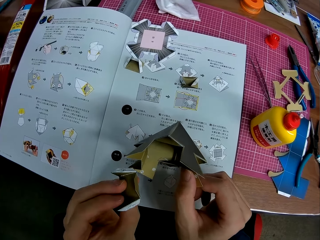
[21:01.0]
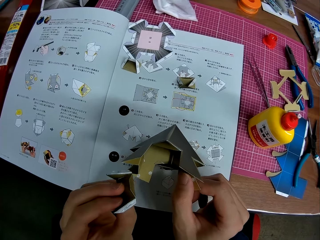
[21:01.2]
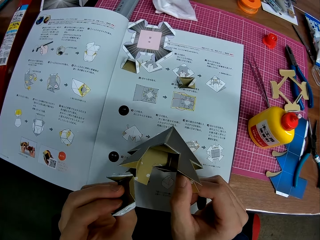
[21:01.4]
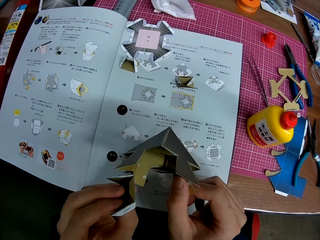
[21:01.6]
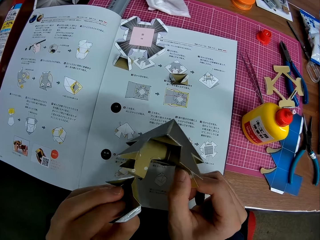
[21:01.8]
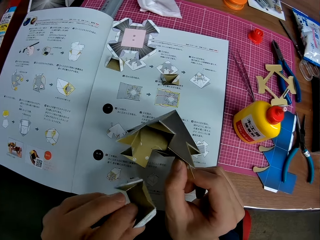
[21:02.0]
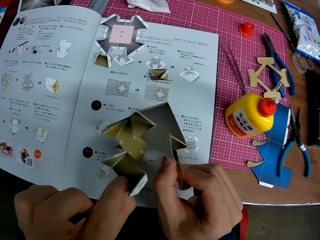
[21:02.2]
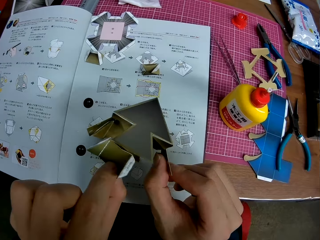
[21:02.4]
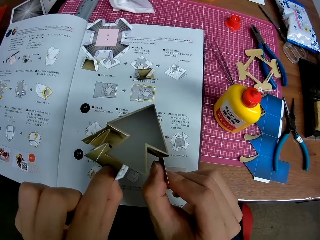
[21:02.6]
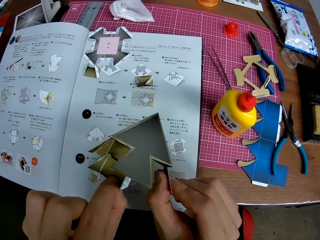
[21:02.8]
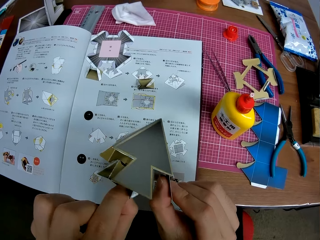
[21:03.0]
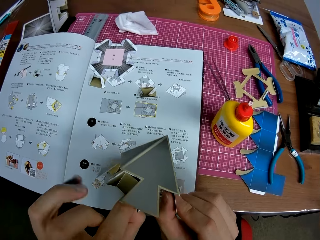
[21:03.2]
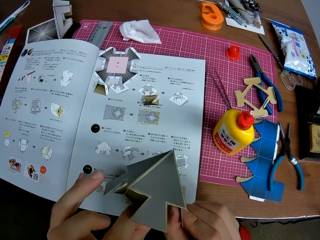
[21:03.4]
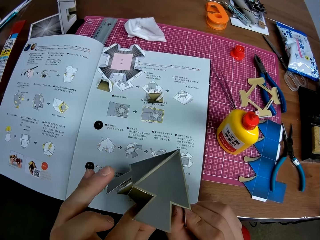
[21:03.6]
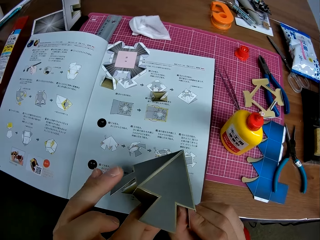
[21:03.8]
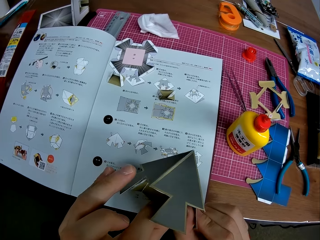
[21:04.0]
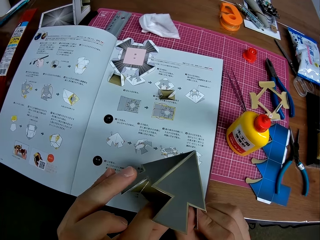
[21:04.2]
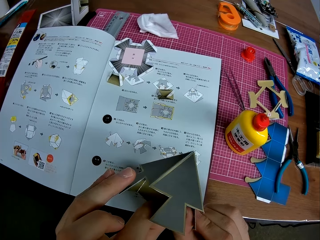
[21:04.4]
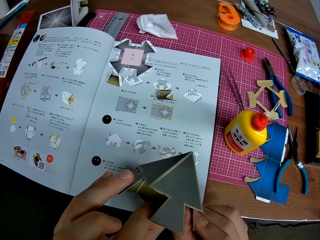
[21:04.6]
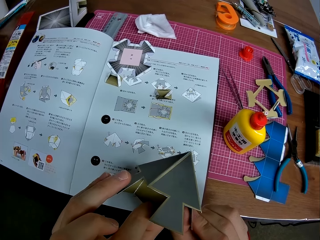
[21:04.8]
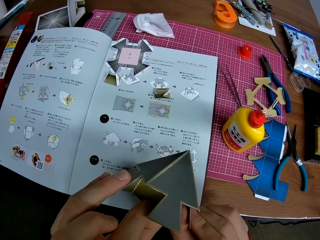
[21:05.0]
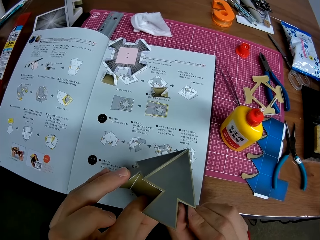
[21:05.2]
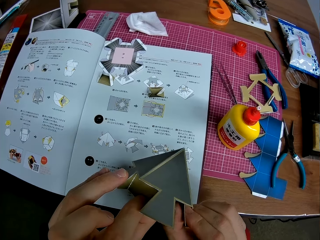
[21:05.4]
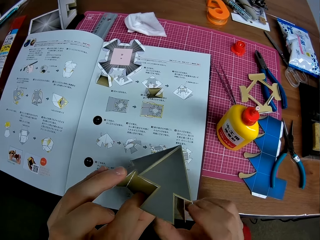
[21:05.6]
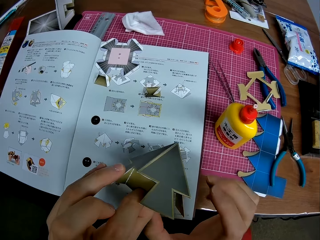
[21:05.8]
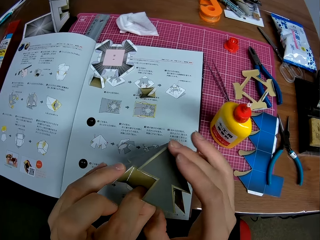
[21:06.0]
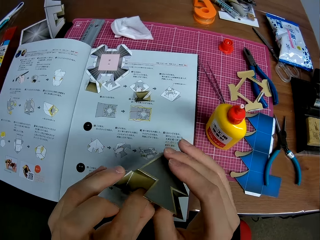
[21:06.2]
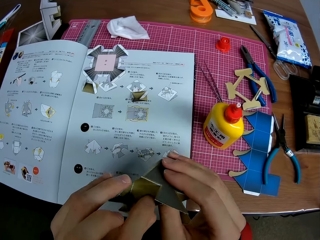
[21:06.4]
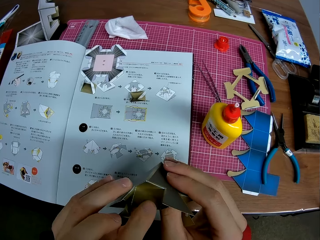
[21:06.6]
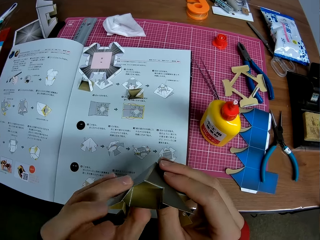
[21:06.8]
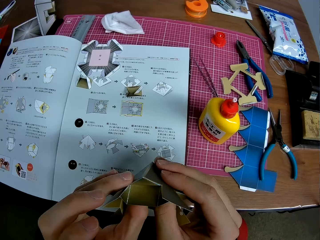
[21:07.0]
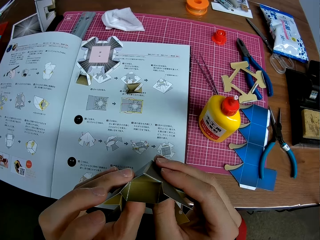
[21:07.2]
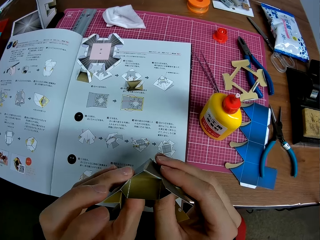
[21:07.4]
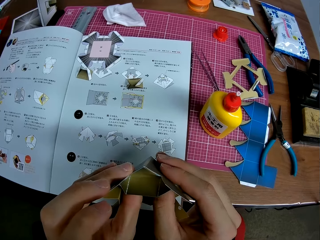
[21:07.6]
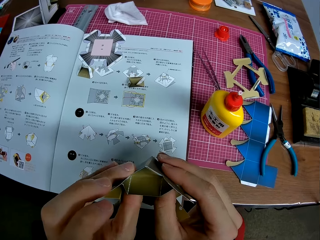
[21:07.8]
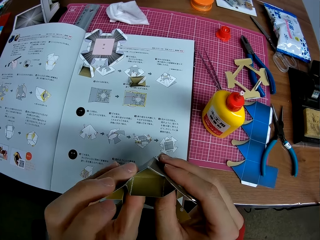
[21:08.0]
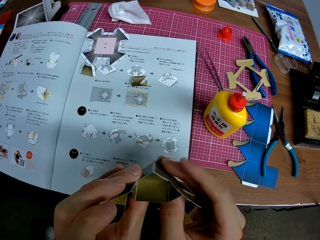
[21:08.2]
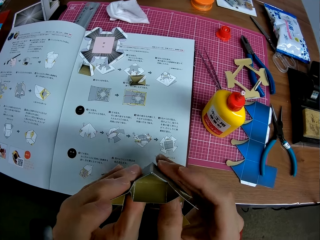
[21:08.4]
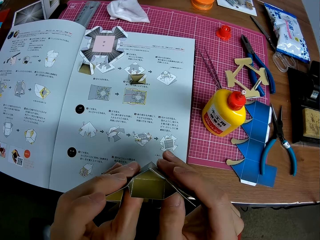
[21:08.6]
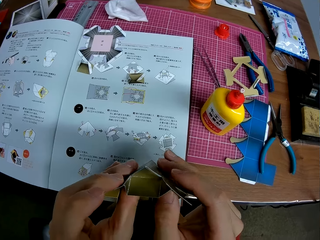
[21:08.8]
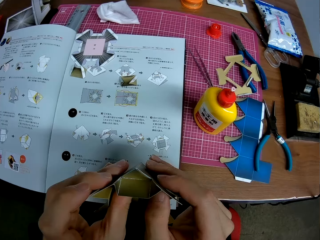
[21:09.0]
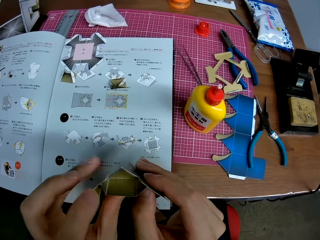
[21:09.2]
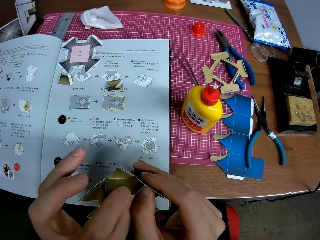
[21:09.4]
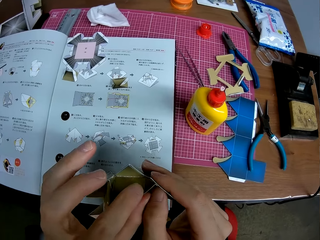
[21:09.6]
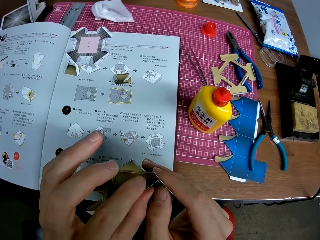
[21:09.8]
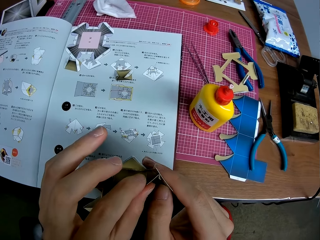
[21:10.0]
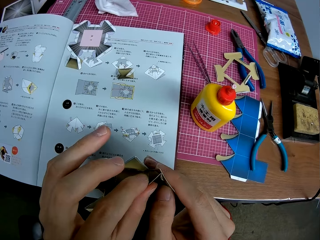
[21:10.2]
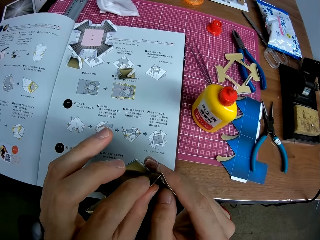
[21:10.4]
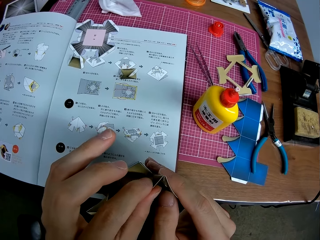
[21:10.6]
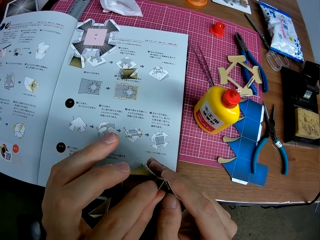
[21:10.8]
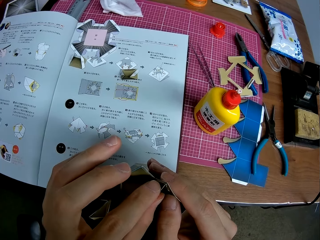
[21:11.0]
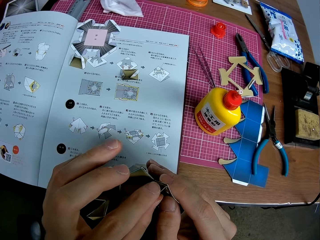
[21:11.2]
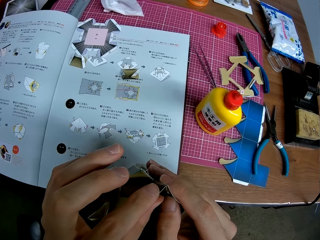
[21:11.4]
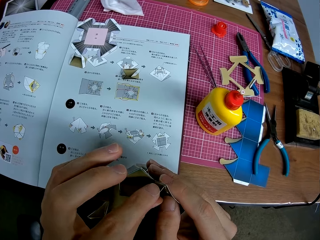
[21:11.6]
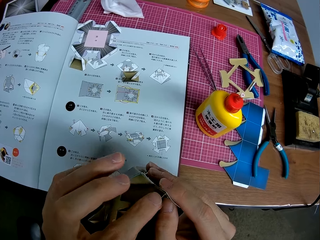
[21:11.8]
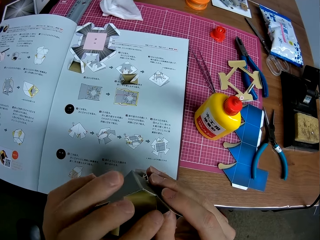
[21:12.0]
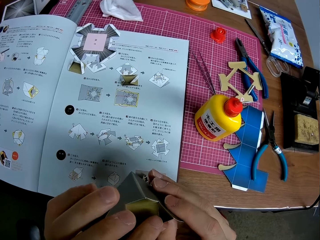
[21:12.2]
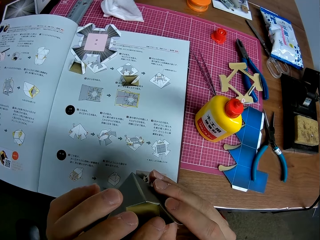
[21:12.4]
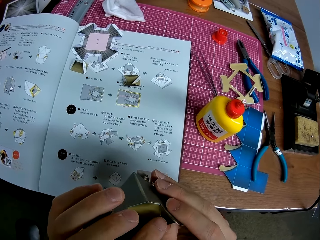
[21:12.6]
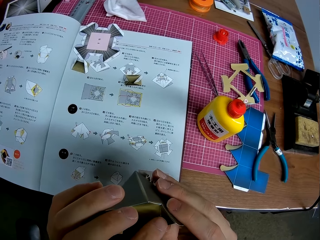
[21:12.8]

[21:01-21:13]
The camera wearer attaches the model piece to the architectural model. They adjust the model piece on the architectural model.

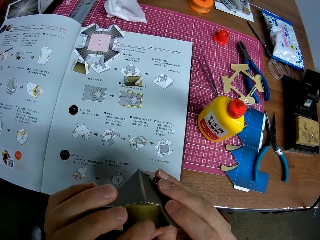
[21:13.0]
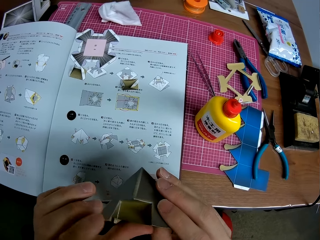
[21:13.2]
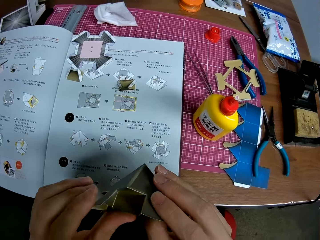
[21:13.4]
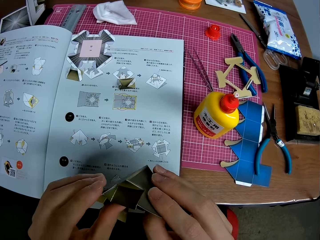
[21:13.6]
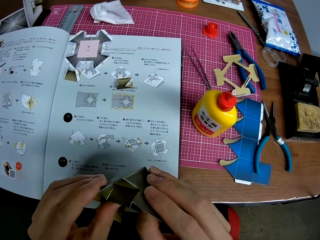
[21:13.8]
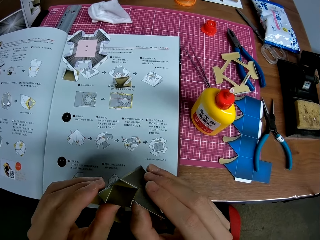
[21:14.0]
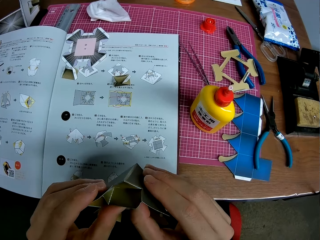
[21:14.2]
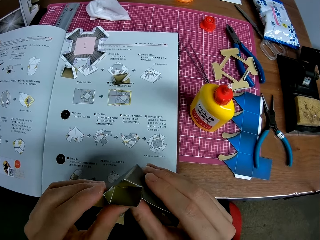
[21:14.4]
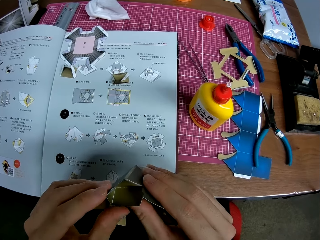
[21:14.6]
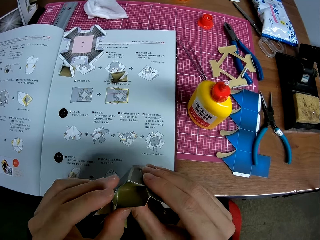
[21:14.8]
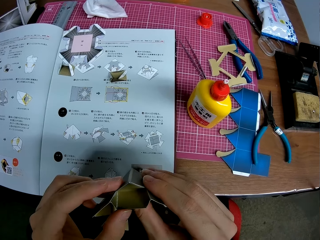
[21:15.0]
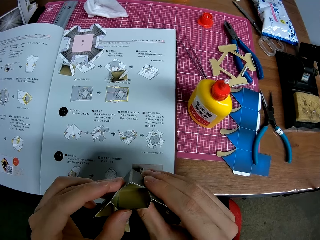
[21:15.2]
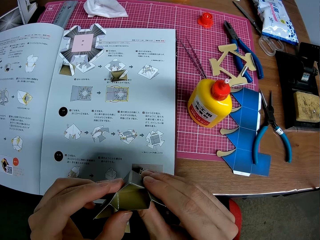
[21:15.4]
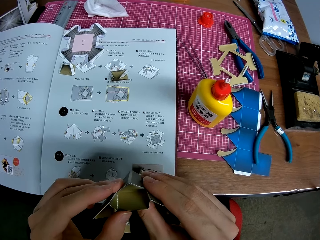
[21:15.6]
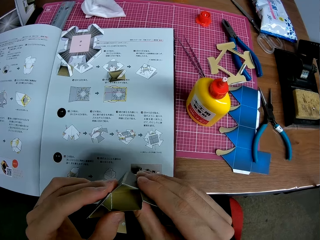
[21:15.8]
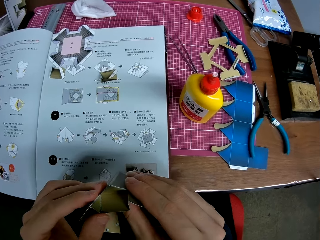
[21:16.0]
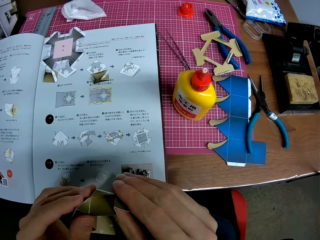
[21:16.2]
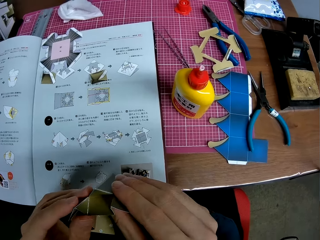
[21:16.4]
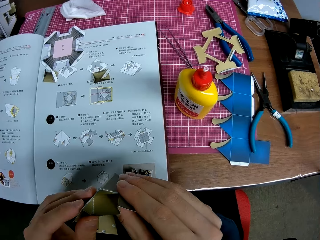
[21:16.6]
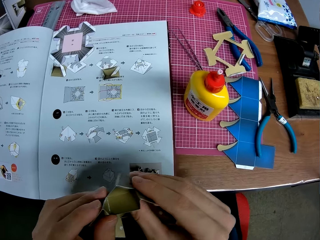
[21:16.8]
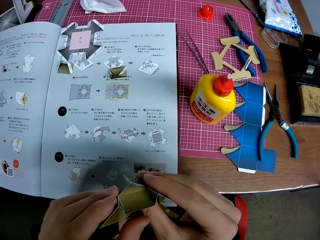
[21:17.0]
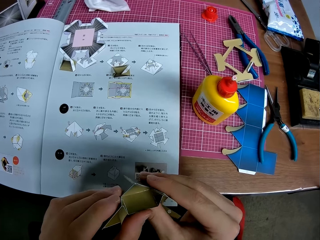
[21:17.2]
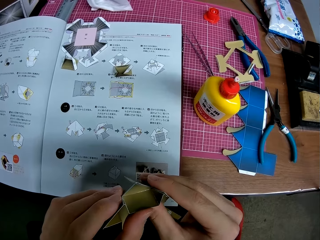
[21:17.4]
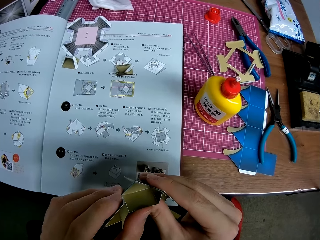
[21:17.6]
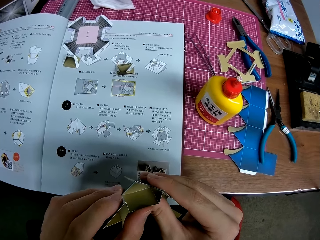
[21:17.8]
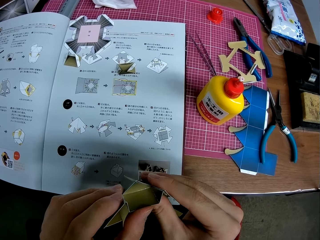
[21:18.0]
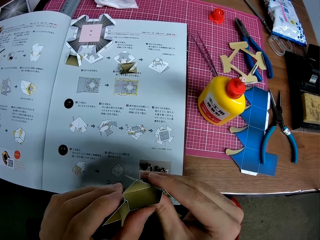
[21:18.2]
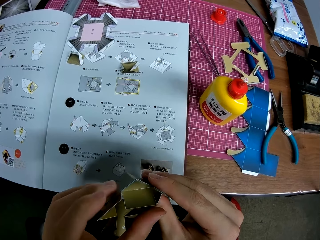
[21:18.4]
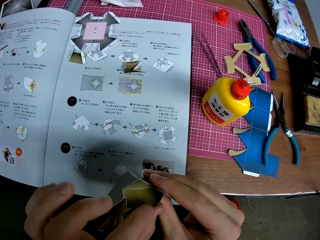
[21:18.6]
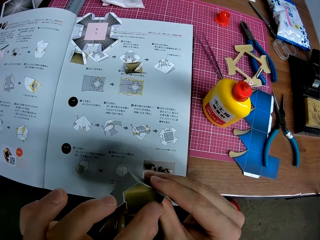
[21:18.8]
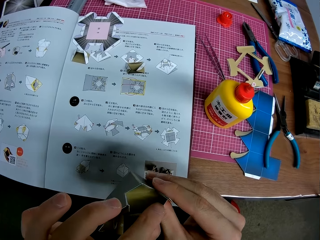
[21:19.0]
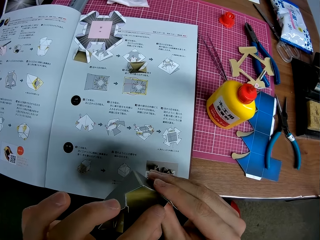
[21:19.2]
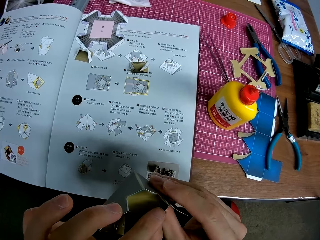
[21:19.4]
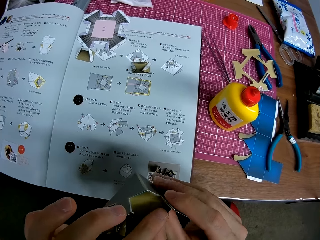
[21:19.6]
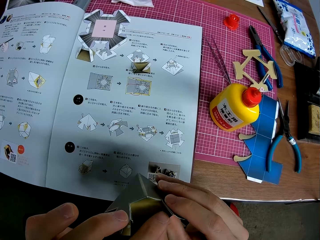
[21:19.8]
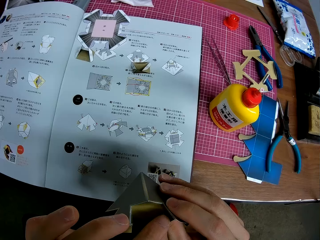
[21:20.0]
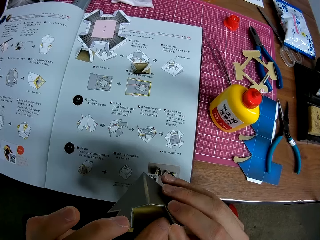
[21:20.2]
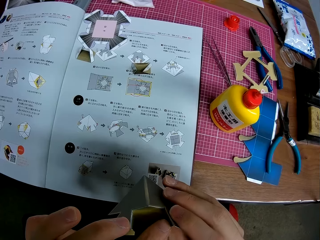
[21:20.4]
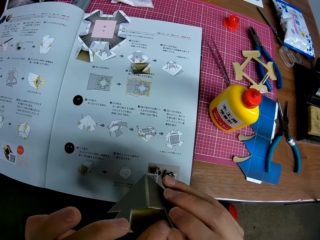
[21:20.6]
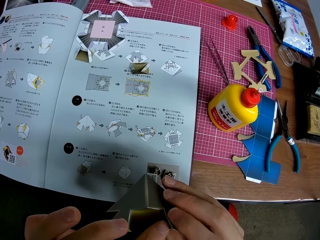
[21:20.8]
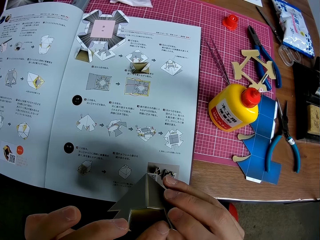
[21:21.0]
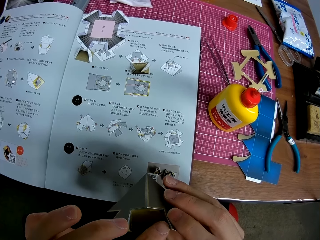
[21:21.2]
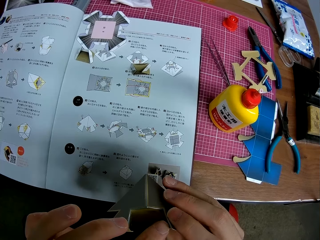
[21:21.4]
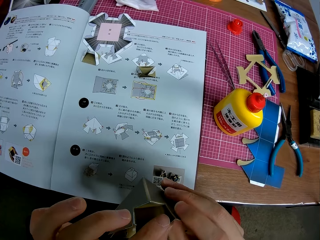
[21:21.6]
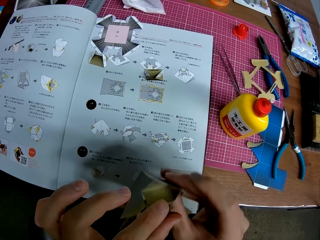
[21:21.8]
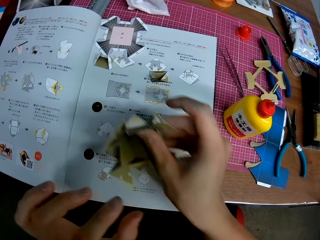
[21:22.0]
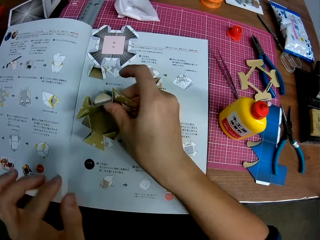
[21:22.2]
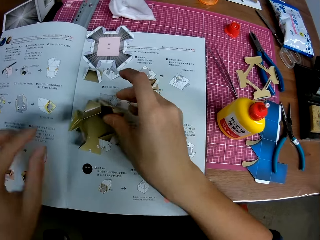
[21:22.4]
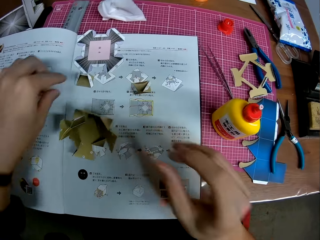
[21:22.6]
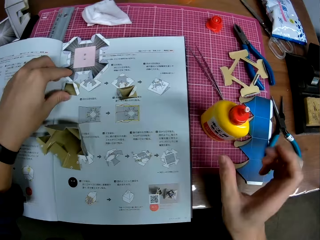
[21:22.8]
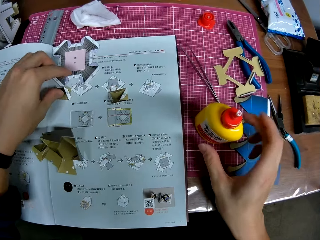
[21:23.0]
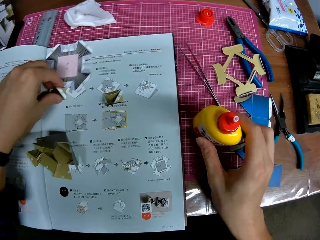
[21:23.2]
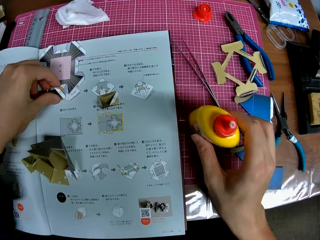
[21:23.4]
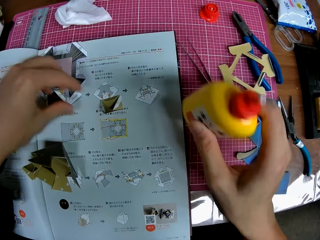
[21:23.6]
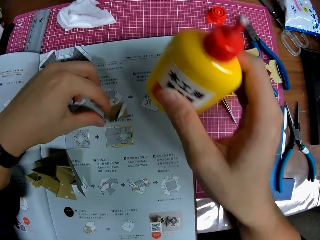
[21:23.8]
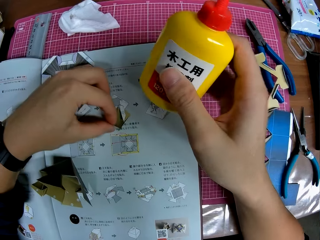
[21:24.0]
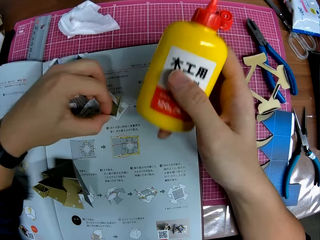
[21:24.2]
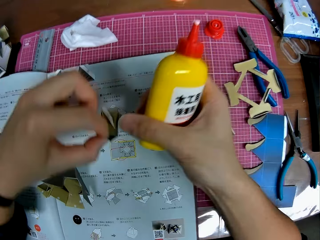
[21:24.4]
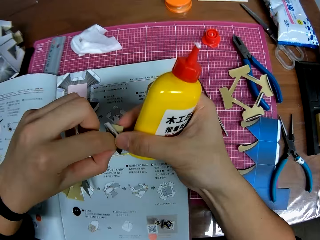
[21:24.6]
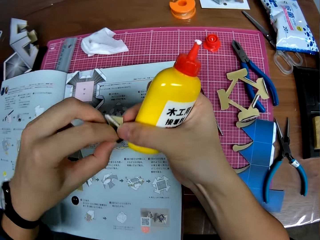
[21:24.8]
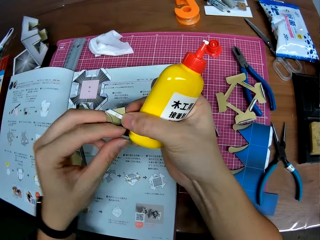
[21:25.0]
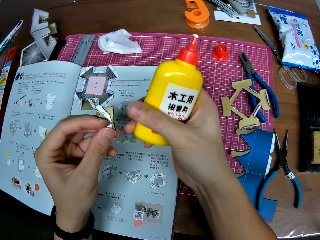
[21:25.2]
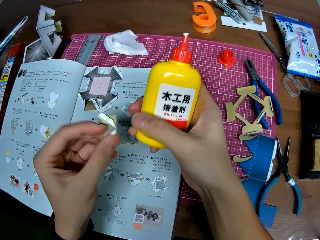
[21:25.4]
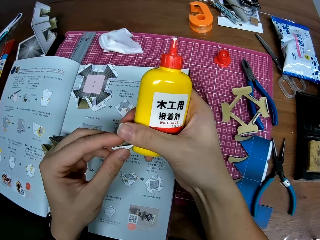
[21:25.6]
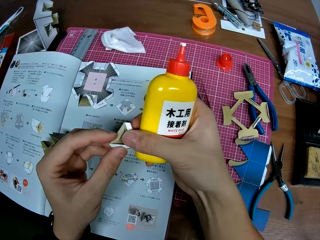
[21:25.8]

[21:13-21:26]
The camera wearer puts down the architectural model on the booklet manual. They pick up the glue from the table. They touch a model piece on the booklet manual. They pick a model piece on the booklet manual. They adjust the model piece.
